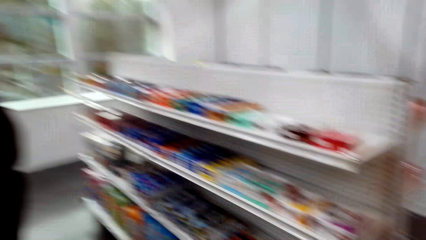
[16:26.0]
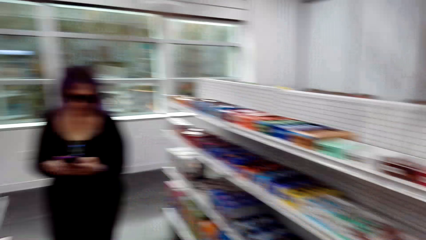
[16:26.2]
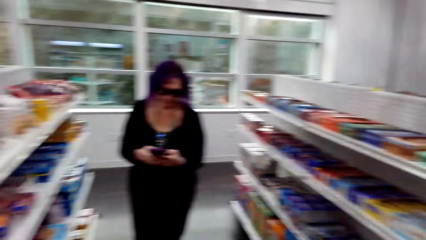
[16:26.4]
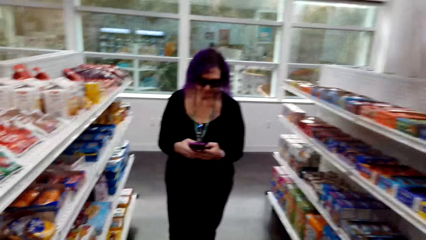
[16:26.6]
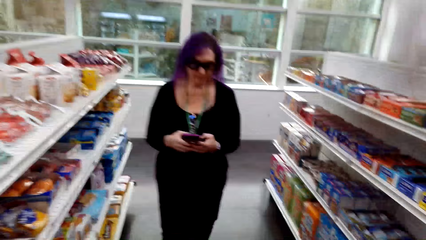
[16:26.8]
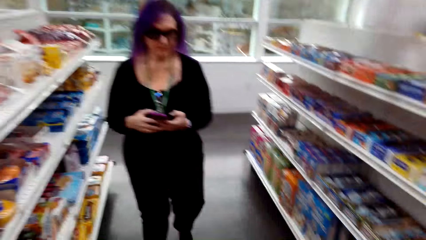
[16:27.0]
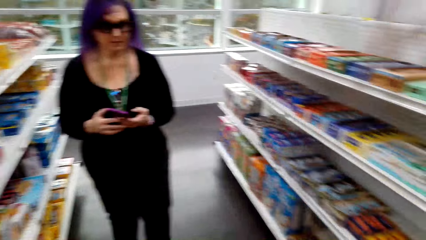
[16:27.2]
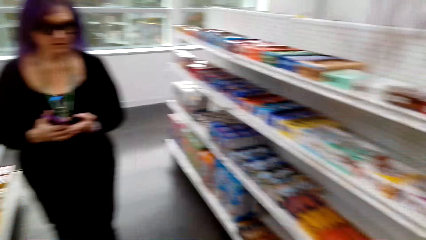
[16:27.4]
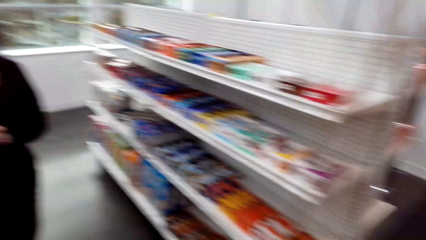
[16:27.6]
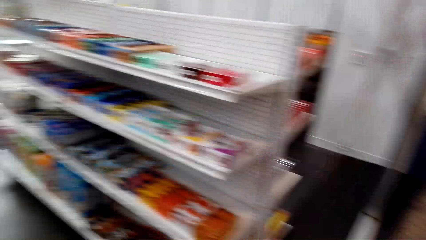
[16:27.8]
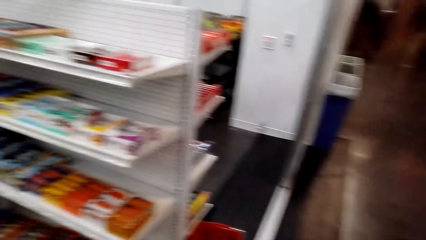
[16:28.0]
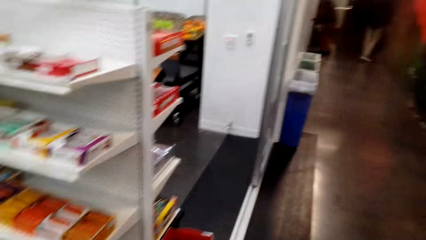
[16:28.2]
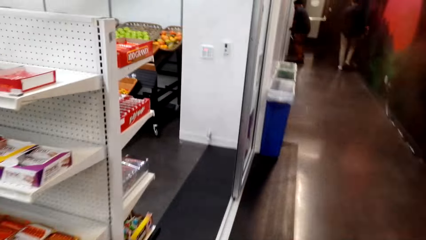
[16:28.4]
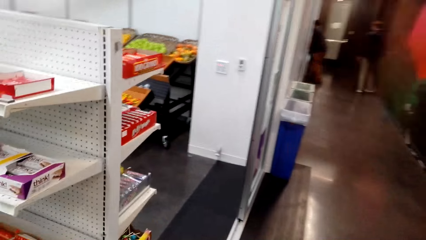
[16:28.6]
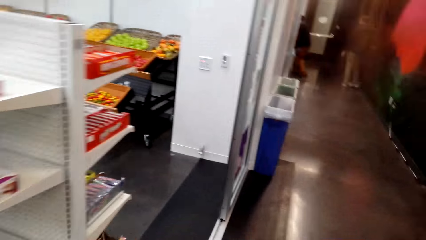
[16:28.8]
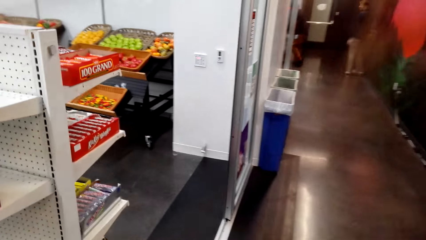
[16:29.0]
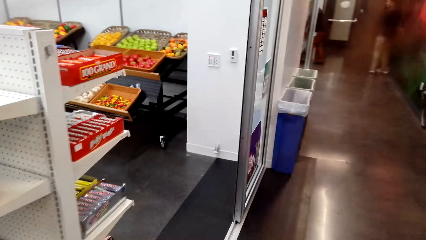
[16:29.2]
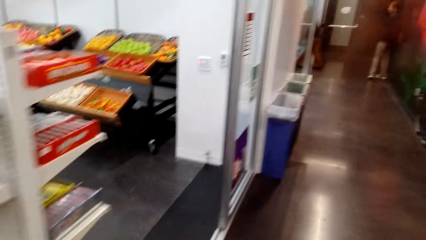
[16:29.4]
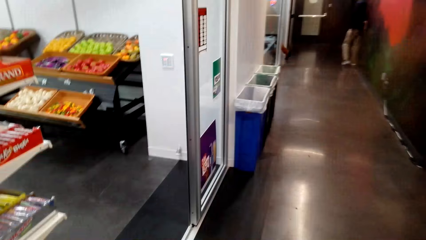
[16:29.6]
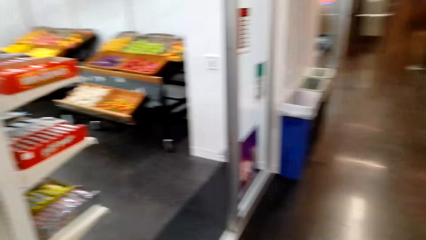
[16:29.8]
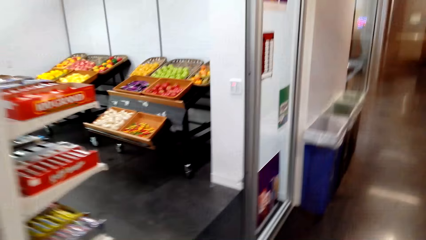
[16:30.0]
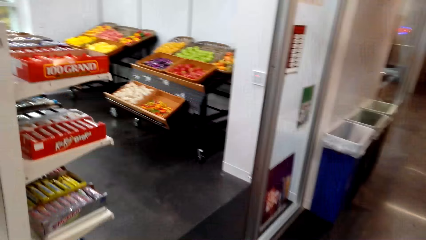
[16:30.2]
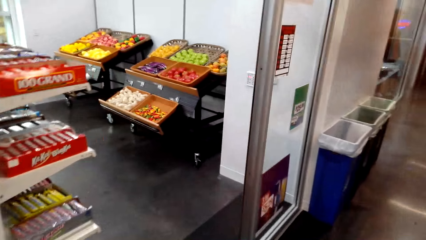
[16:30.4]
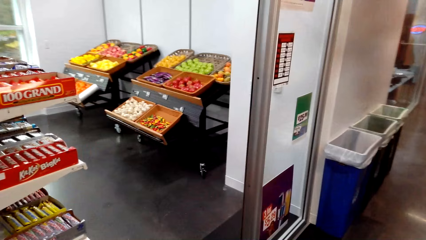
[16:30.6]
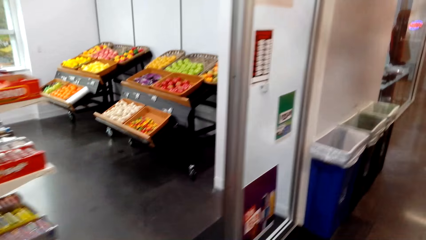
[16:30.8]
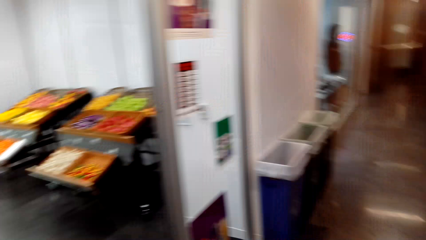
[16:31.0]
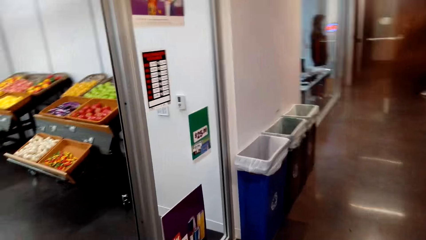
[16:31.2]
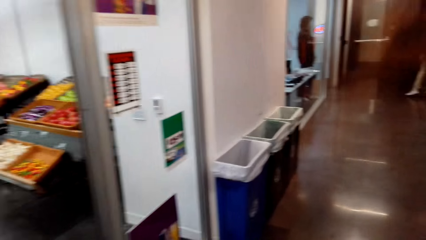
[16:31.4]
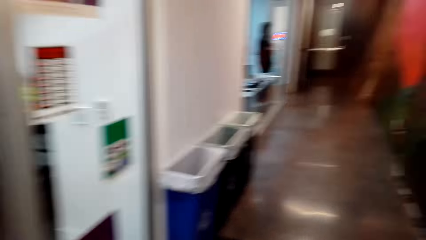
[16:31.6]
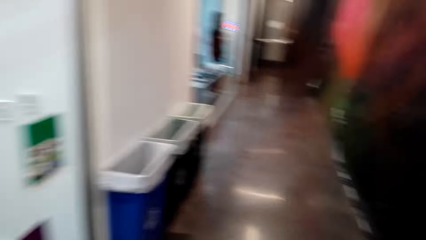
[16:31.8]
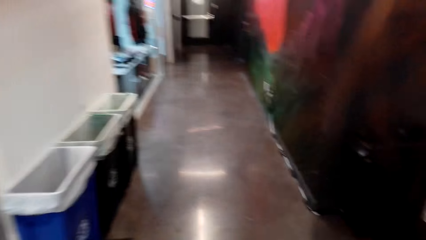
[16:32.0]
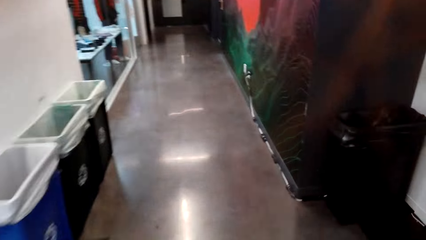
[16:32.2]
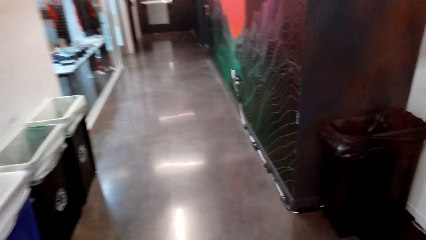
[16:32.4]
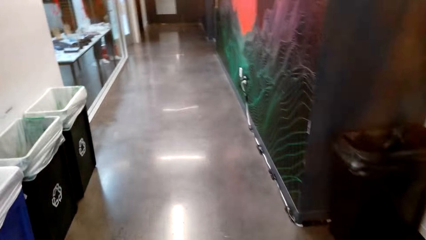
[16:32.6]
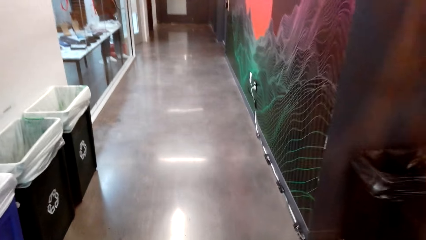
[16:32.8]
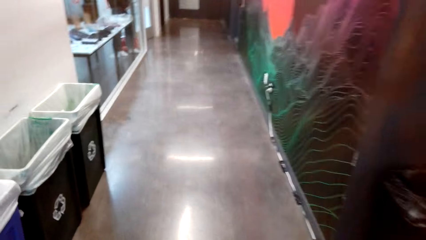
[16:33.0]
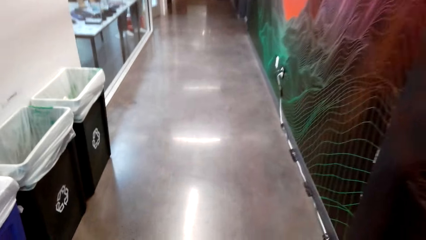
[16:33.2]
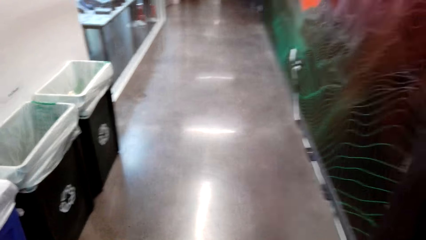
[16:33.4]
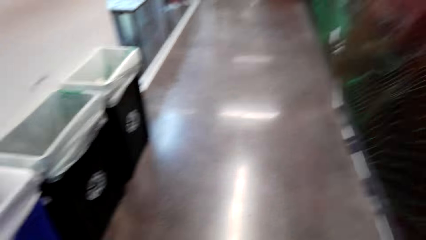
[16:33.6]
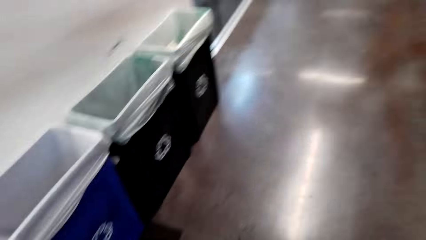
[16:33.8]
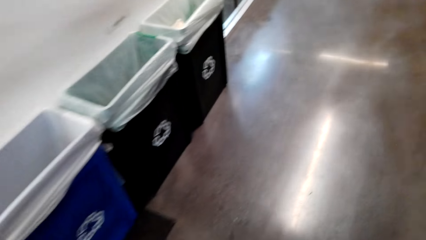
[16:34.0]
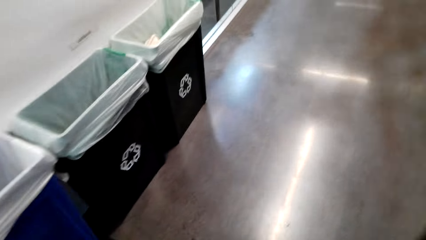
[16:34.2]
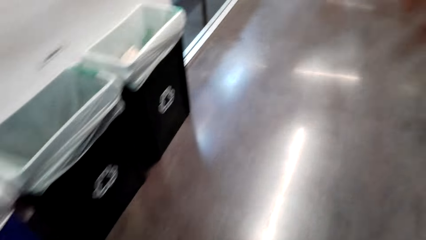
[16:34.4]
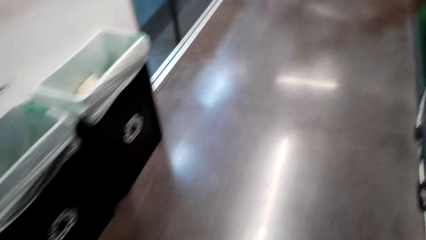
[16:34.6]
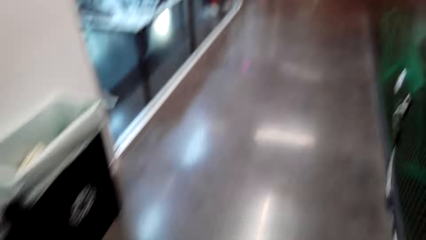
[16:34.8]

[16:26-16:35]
The camera wearer dialogues with a lady. The lady scrolls the phone. The camera wearer walks out of the supermarket. They walk around the convenience store.

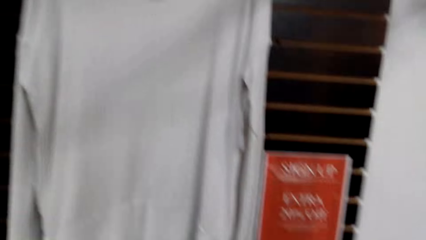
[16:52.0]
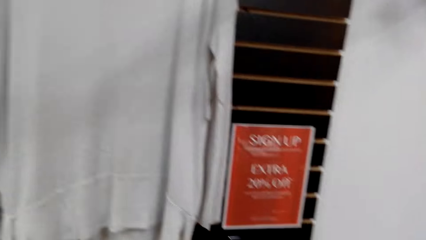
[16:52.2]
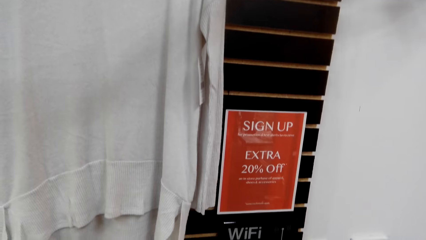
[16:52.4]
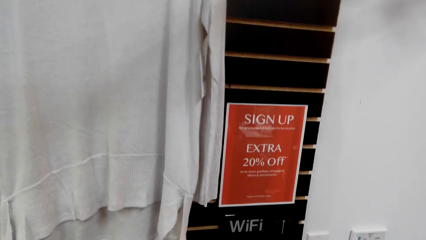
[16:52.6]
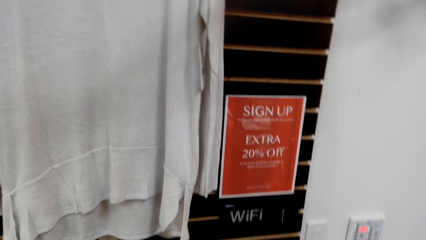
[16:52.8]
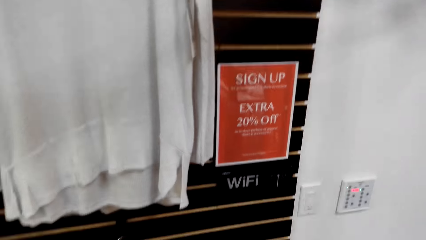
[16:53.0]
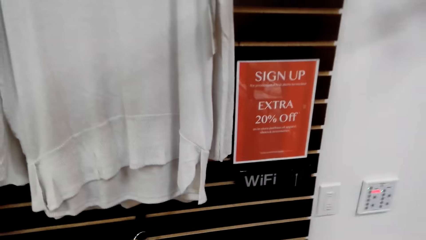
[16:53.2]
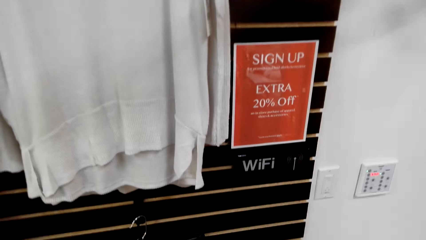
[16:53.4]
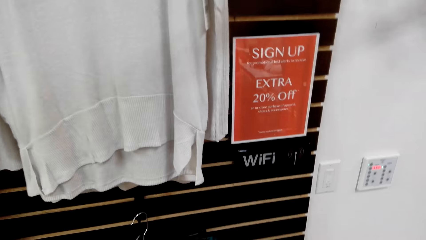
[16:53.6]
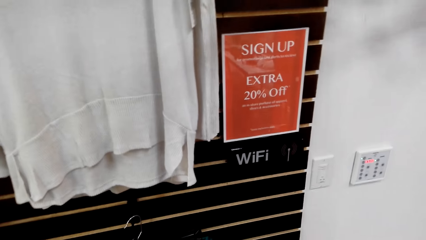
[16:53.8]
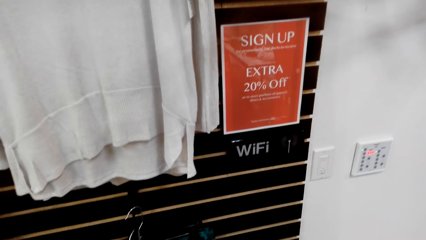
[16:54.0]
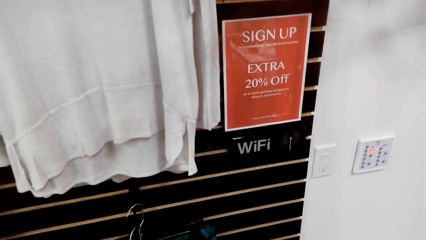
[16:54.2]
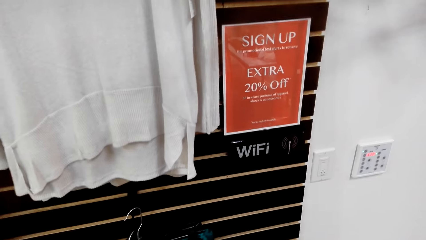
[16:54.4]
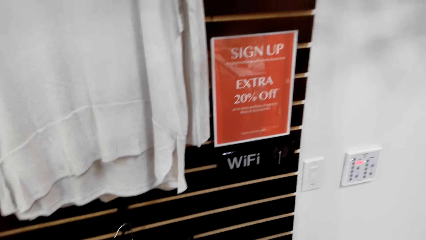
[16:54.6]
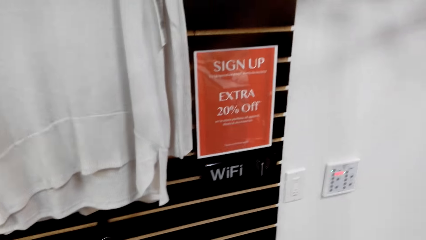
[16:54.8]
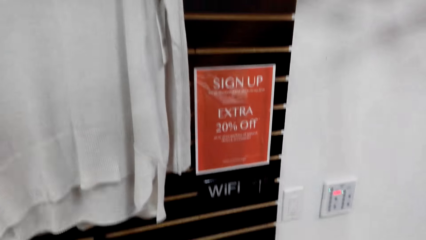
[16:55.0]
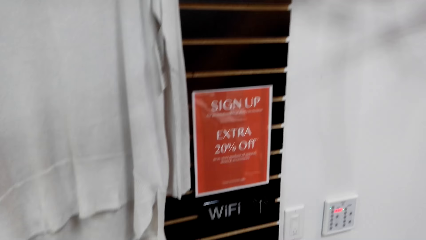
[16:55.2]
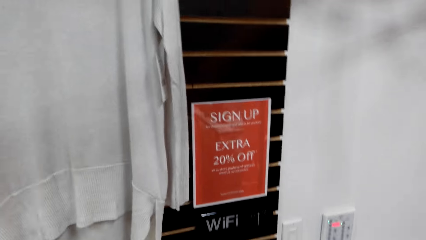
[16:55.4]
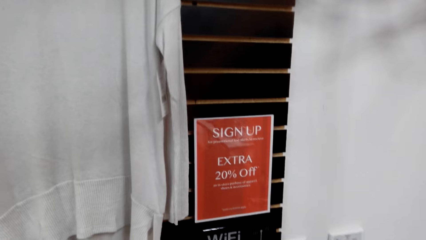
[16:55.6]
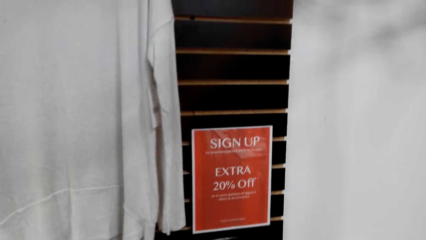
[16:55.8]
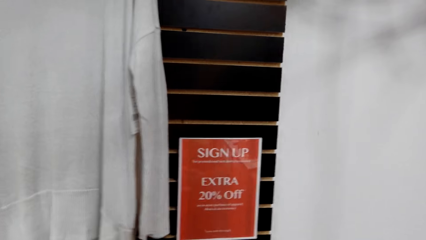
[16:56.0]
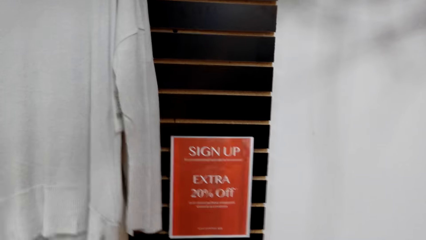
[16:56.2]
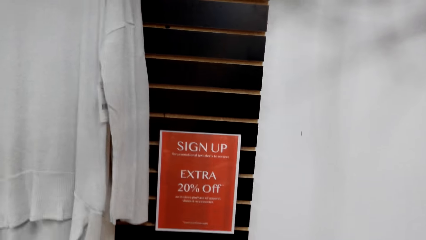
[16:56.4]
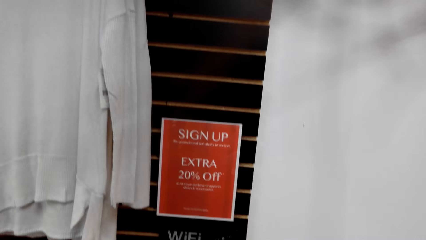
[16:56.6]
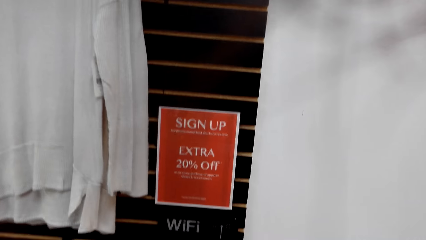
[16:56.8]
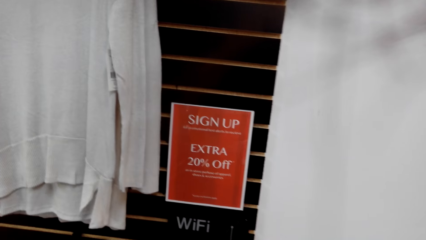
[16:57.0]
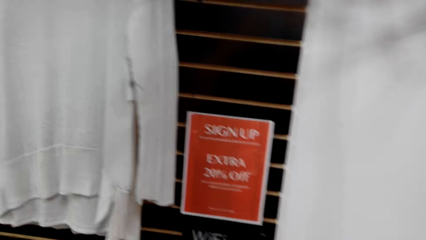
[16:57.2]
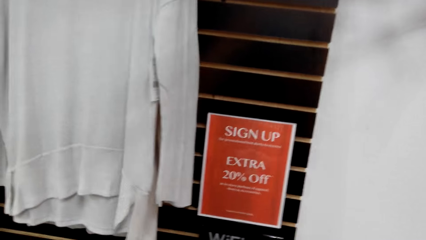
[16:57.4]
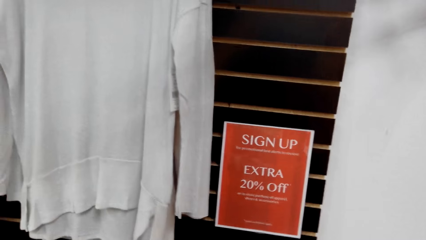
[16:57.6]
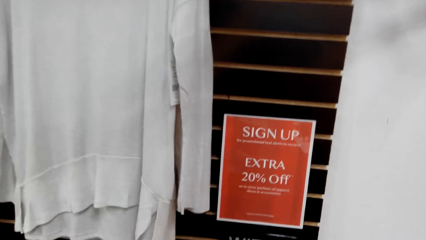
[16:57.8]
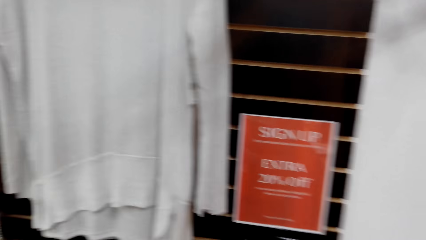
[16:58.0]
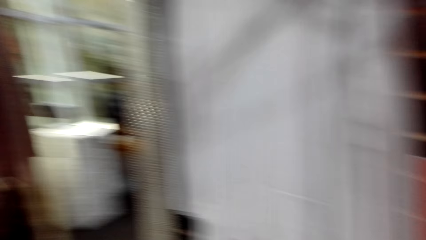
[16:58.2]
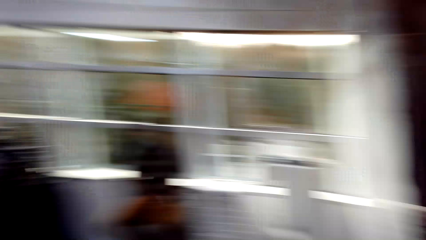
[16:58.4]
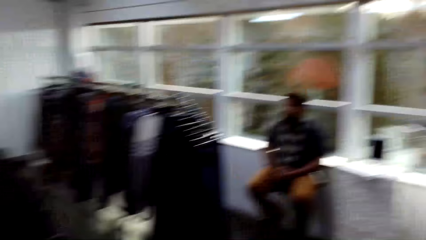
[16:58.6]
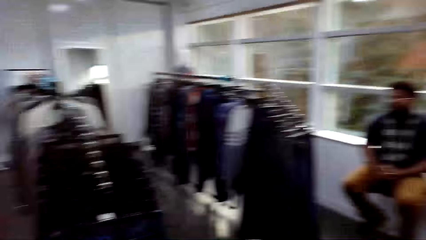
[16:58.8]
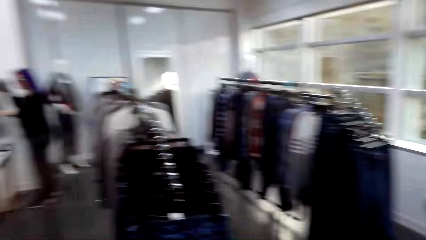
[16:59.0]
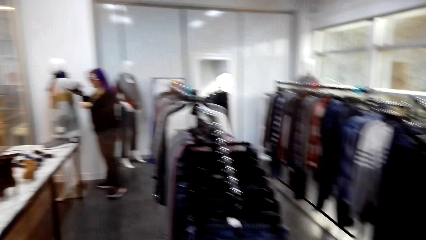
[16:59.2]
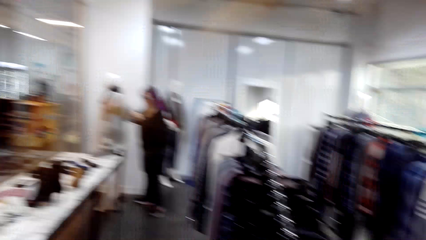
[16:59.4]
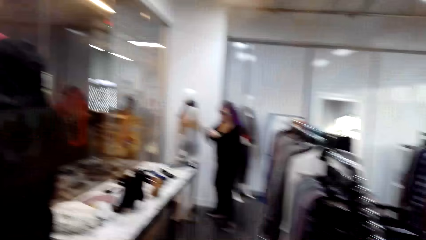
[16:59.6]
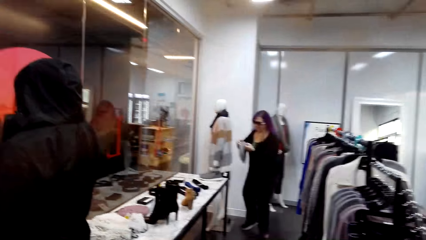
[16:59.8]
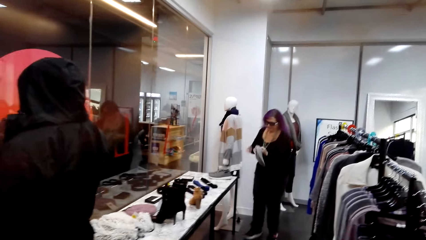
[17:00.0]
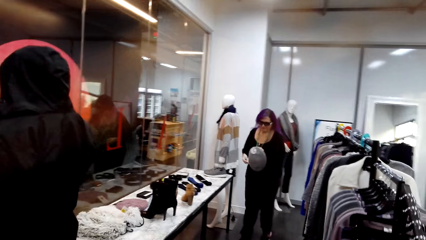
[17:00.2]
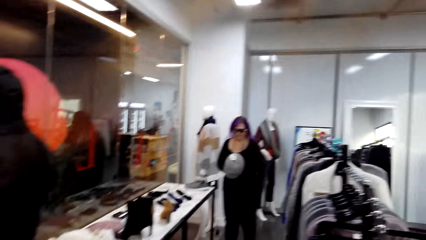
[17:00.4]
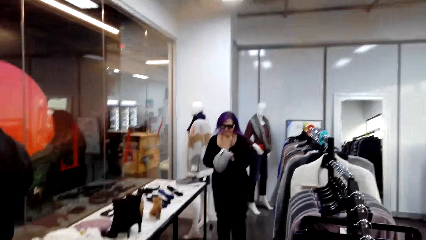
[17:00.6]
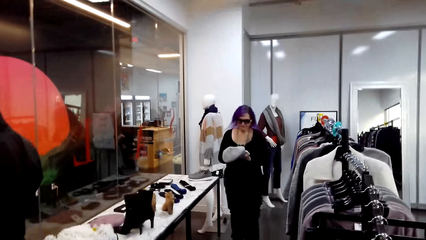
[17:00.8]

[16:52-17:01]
The camera wearer talks to the cashier. They look at the poster on the wall.
